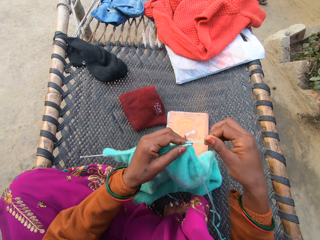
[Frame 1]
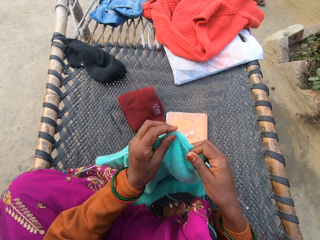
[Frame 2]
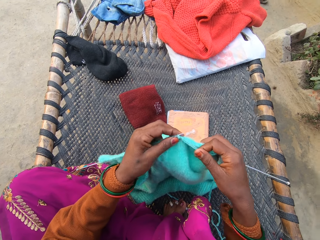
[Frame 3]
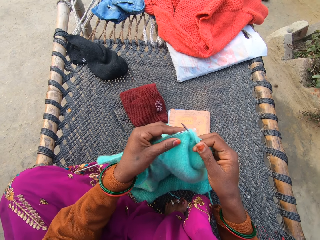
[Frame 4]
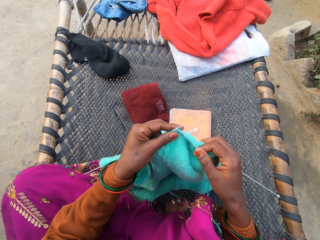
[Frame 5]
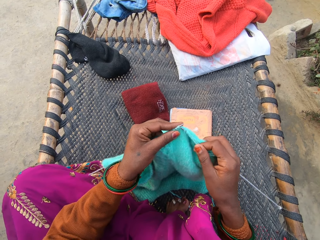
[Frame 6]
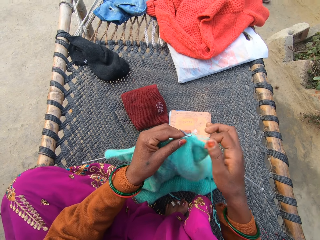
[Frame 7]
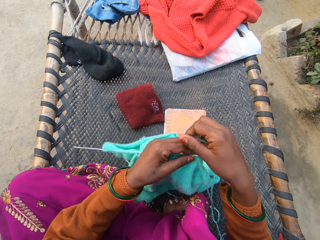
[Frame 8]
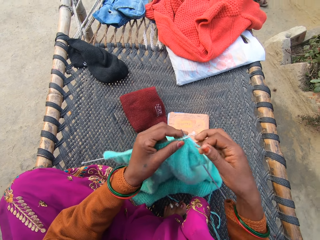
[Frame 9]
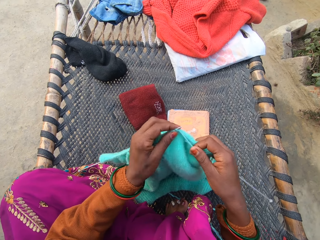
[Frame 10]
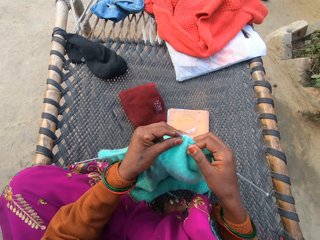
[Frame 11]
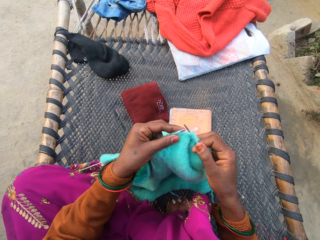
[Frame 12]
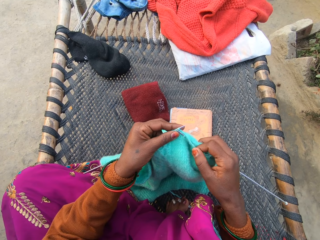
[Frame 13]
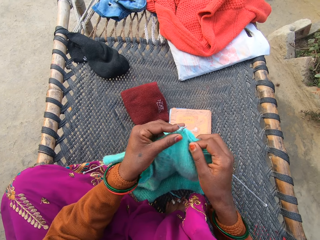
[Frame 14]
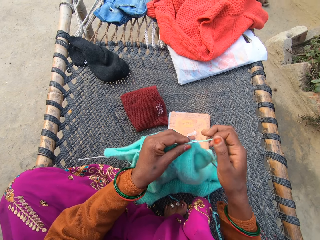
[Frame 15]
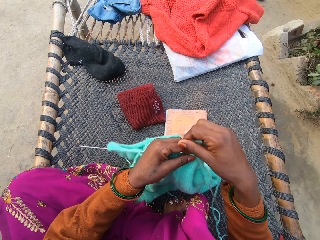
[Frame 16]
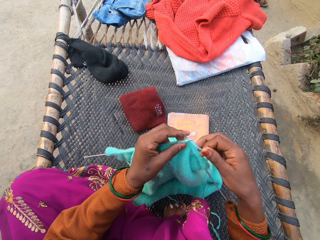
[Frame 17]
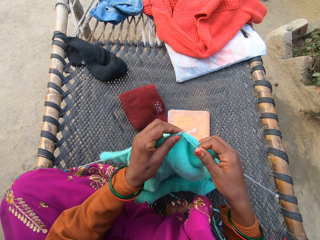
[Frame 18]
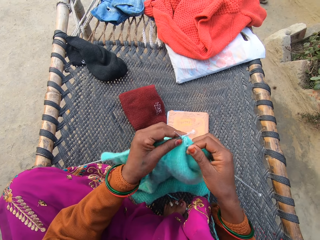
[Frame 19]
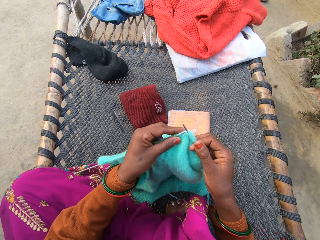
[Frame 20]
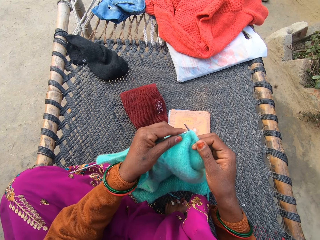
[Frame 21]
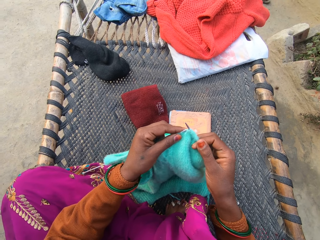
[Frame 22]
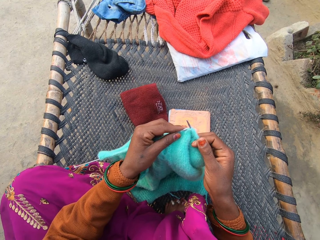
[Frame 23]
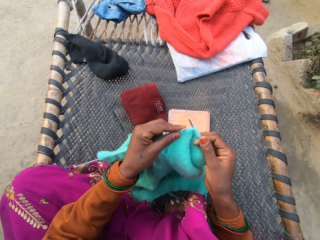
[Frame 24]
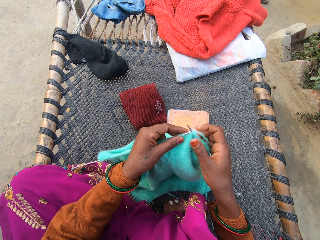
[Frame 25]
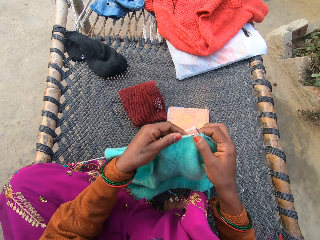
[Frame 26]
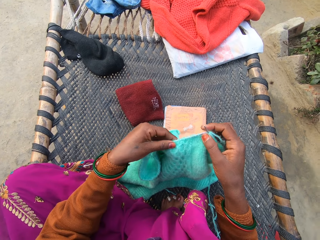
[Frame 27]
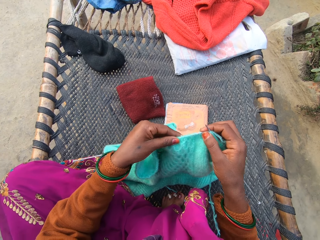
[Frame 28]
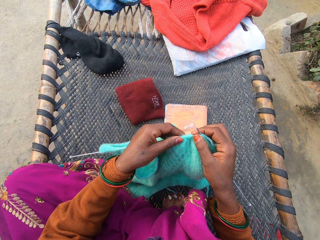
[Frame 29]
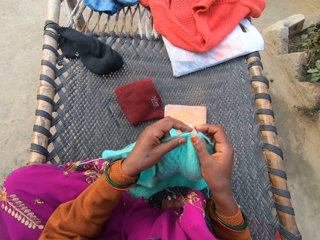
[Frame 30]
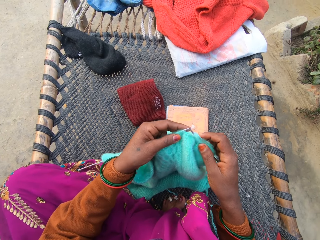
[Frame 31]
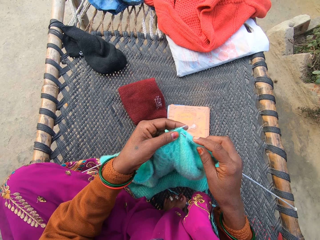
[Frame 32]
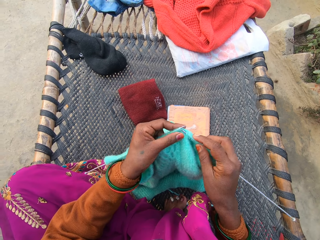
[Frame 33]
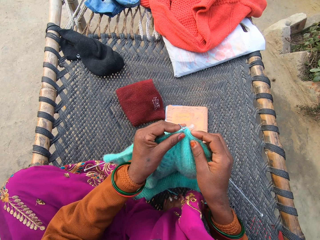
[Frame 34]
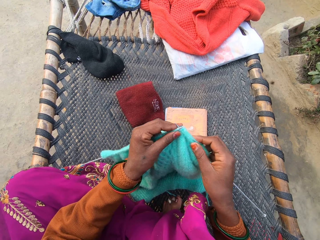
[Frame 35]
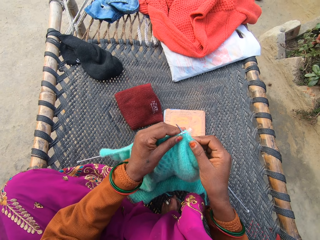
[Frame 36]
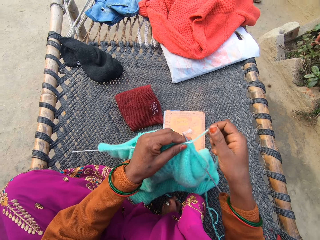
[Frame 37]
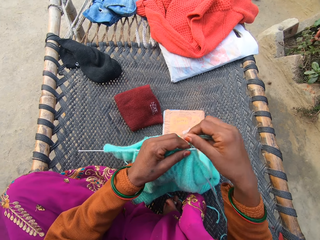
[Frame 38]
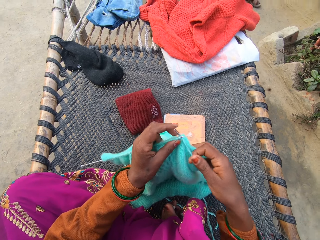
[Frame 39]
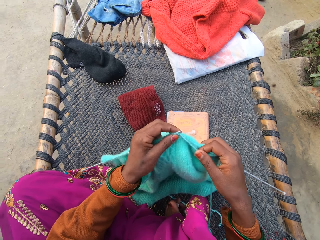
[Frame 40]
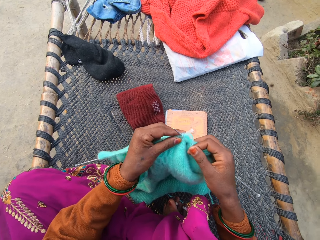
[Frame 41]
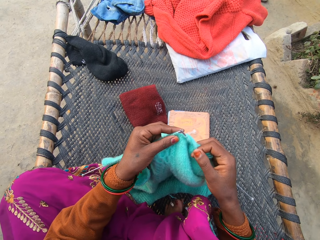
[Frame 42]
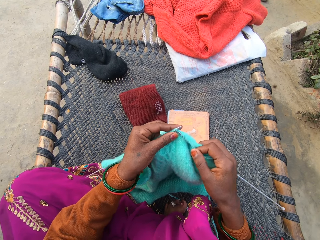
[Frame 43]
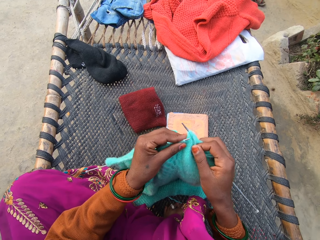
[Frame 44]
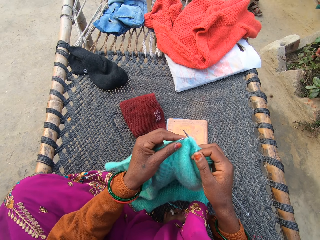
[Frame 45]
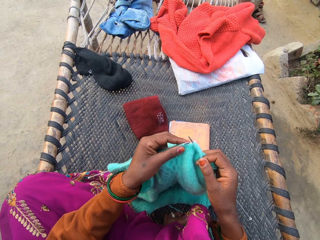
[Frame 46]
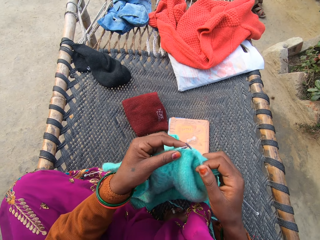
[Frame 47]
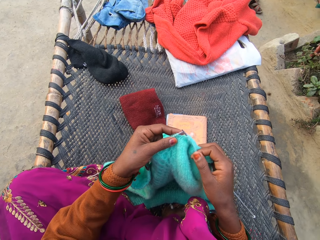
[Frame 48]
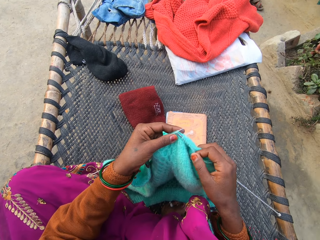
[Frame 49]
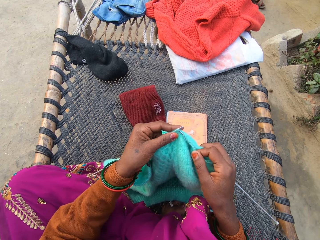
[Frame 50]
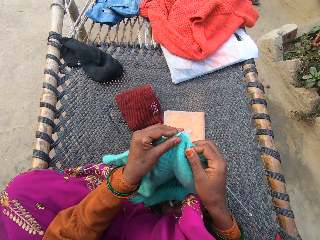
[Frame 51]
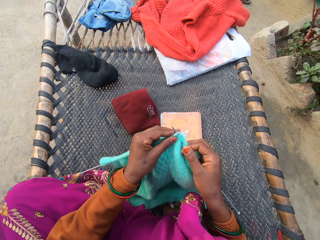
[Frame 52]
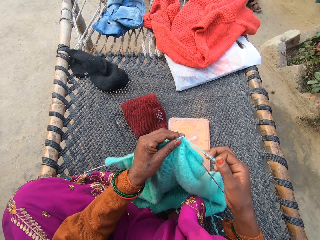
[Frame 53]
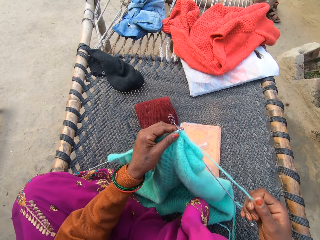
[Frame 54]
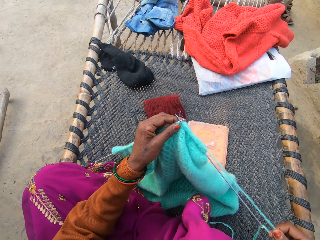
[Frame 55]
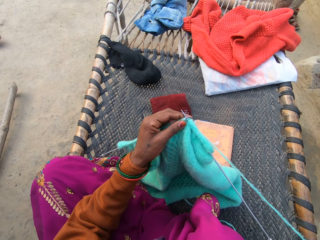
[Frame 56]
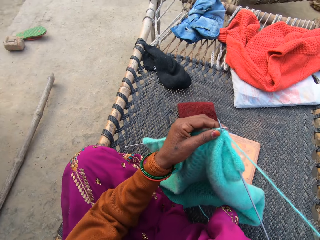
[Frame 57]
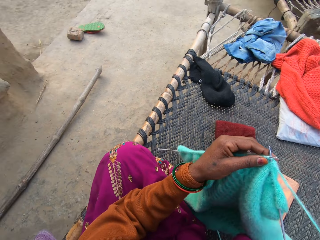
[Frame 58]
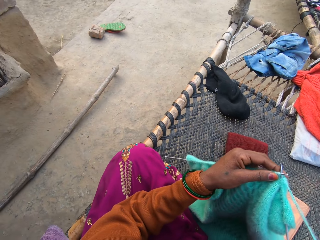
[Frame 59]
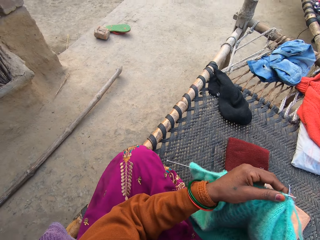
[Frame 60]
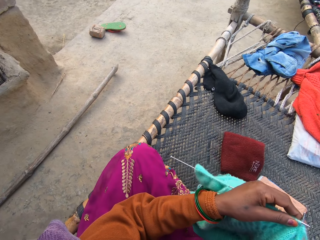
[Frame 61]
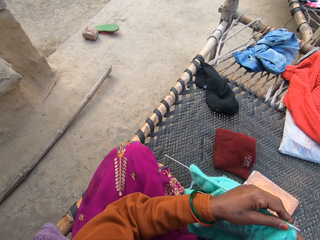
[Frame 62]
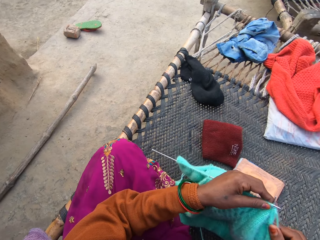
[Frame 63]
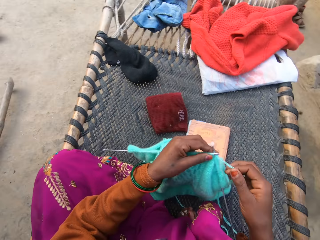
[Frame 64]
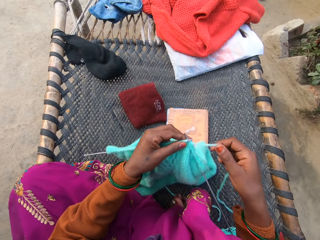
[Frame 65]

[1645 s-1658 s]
The camera wearer knits using a needle. They fold a thread around the needle. They knit using the needle. They fold the thread around the needle. They knit using the needle. They fold the thread around the needle. They knit using the needle. They push the thread. They knit using the needle. They fold the thread around the needle. They knit using the needle. They stretch the thread.

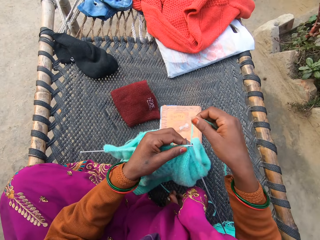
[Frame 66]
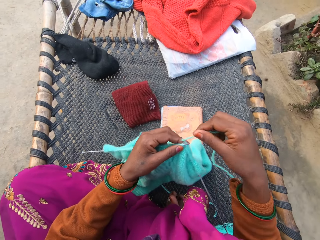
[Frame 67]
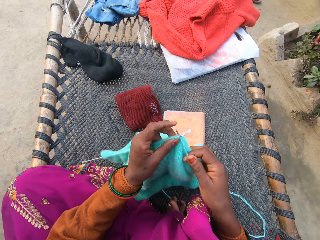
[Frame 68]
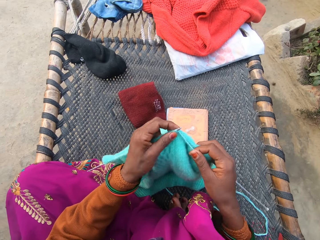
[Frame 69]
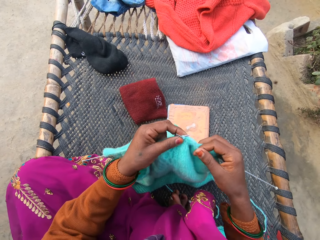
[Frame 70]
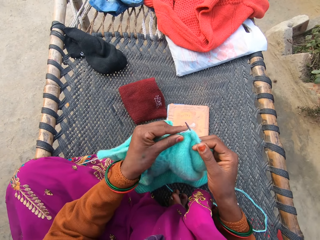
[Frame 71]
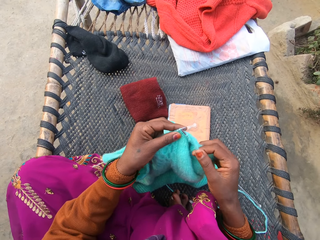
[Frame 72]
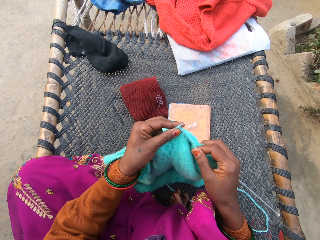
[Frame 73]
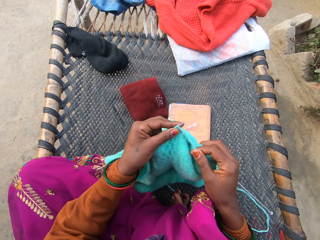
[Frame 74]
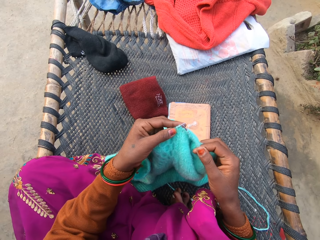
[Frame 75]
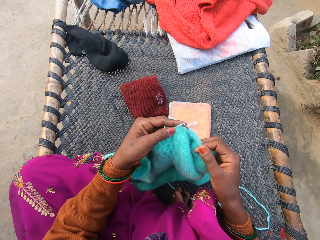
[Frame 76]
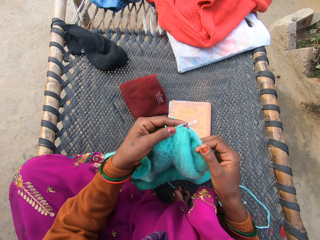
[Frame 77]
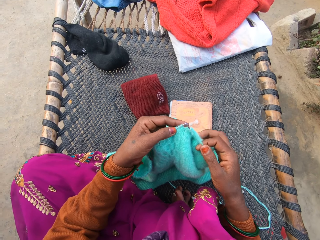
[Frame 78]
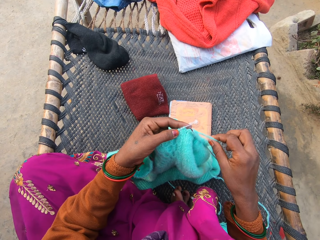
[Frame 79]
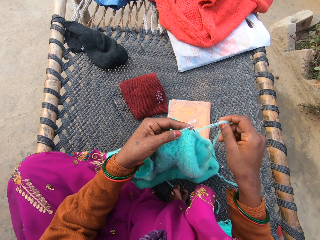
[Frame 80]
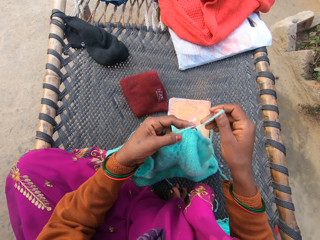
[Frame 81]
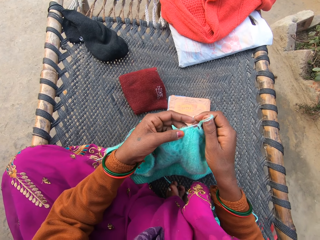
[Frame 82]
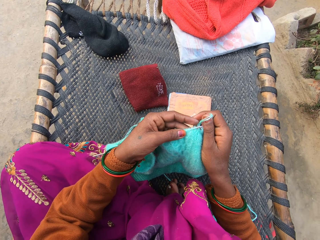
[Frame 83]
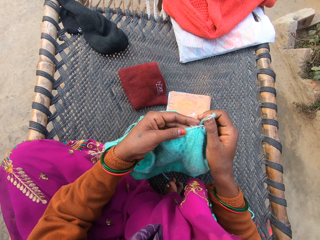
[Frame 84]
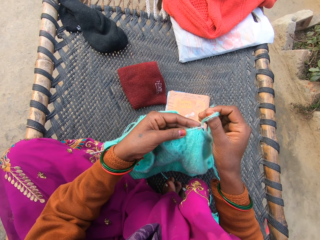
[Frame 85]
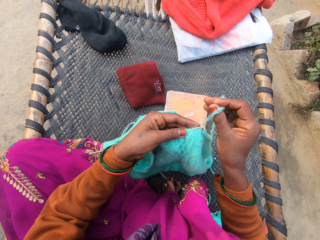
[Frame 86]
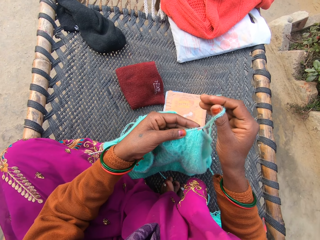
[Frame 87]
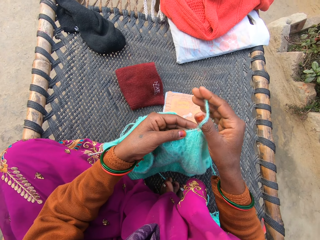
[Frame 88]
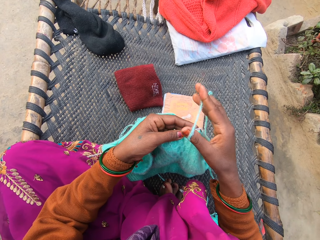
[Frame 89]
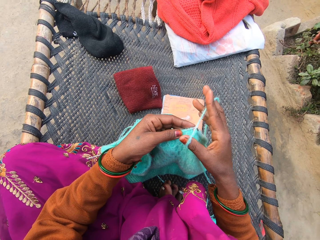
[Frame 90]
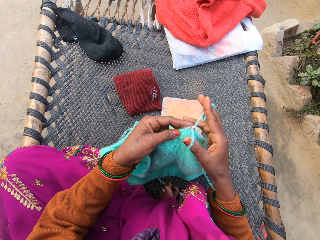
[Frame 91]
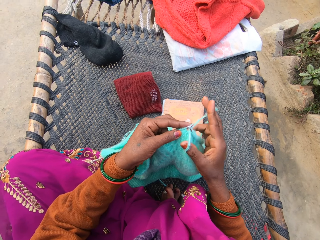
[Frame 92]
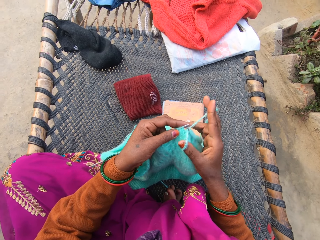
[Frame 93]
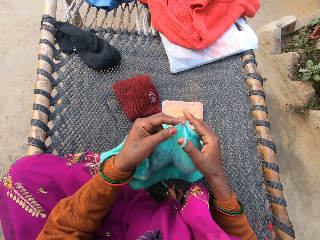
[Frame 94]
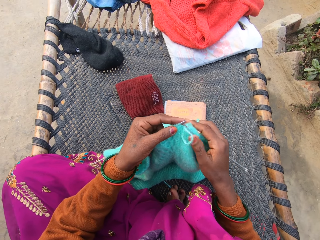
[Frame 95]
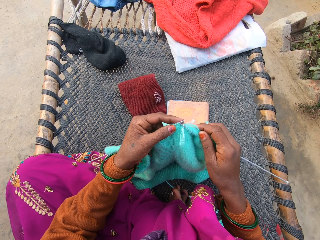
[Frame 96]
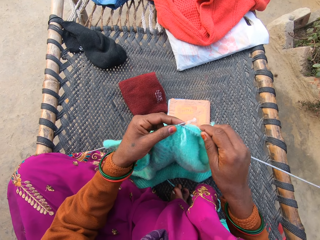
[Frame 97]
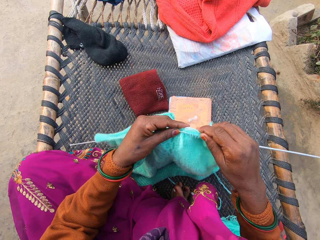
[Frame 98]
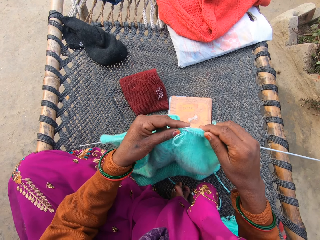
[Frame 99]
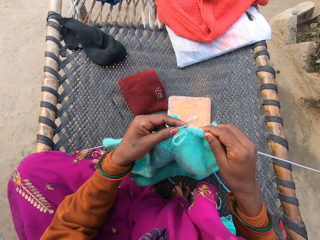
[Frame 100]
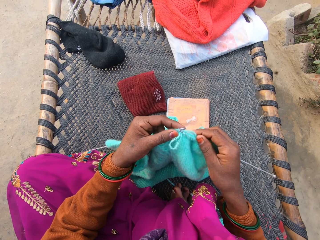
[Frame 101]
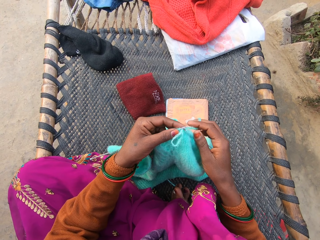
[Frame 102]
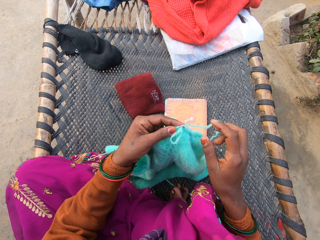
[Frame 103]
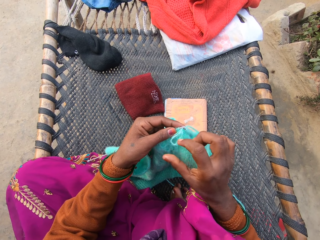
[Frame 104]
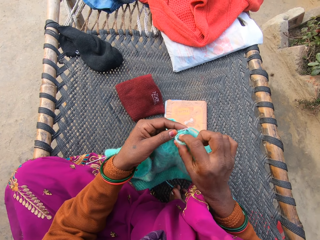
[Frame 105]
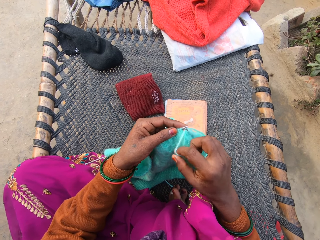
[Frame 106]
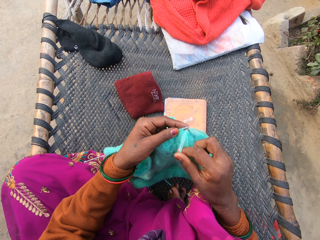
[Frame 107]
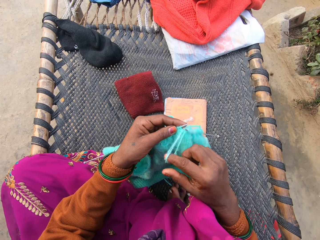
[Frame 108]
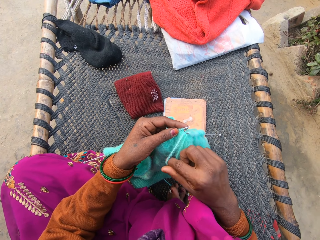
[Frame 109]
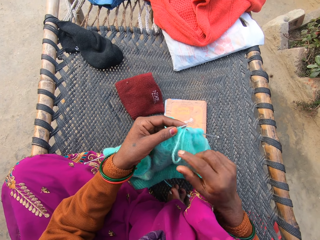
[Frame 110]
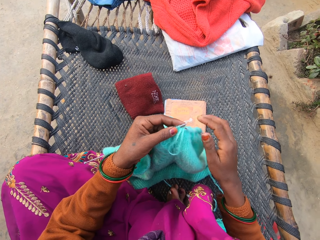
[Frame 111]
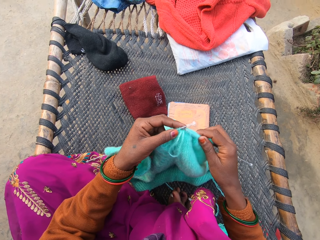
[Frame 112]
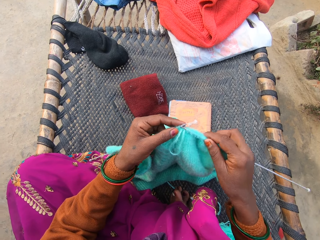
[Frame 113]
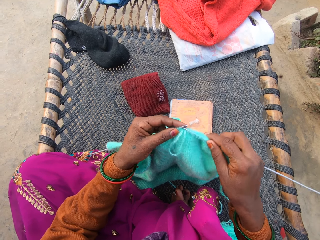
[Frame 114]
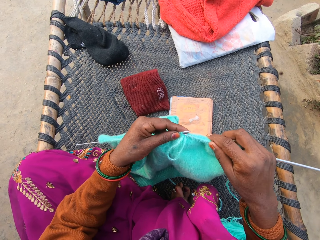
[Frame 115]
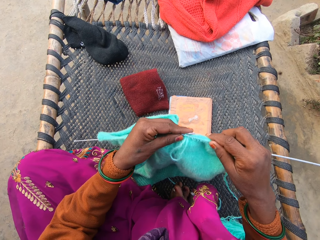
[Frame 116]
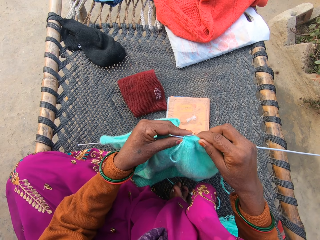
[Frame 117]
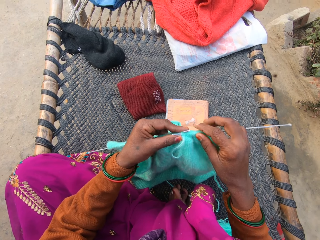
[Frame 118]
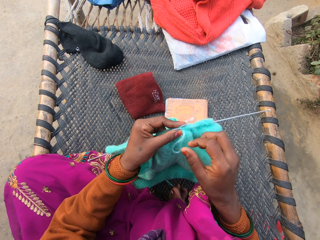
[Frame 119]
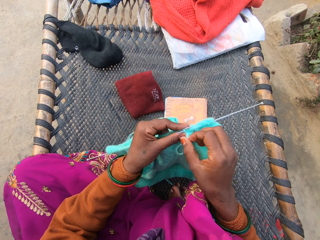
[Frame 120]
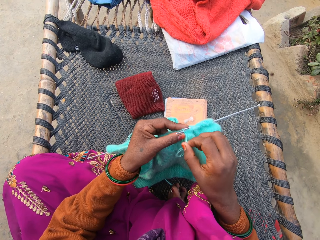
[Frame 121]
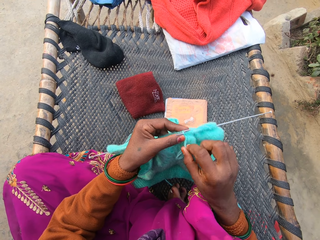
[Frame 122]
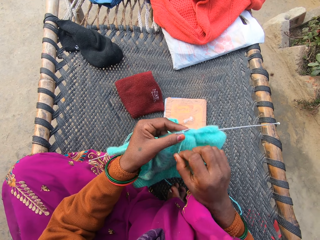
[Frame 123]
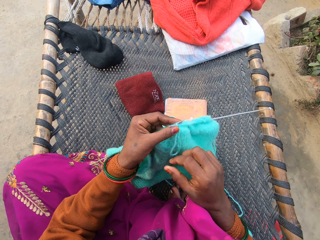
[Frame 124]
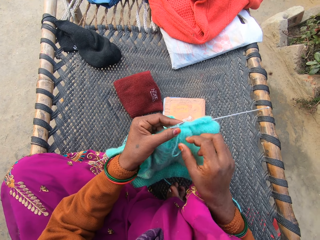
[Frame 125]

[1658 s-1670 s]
The camera wearer folds a thread around a needle. They knit using the needle. They pull the thread. They knit using the needle.
